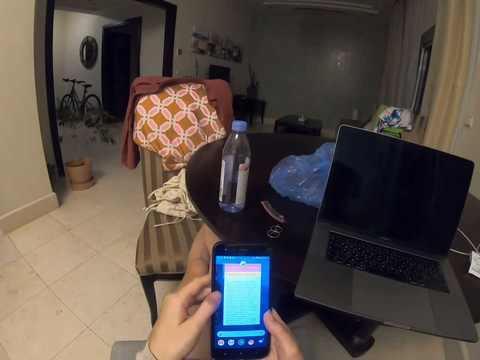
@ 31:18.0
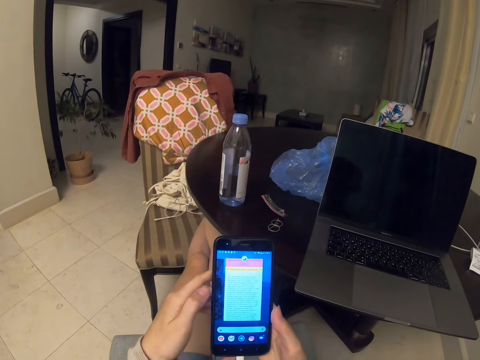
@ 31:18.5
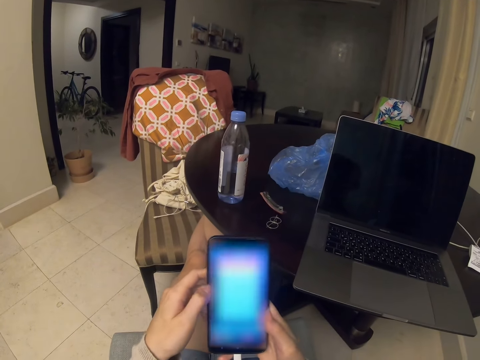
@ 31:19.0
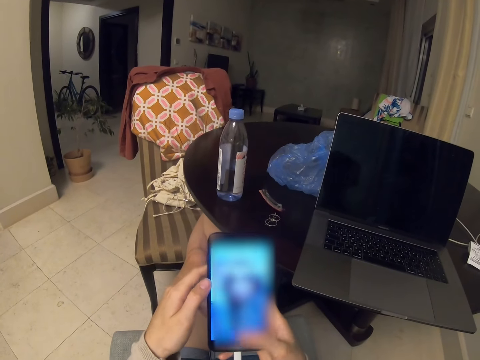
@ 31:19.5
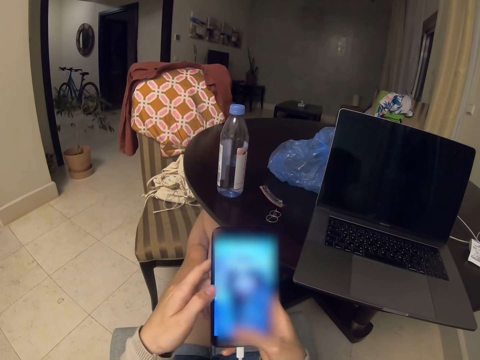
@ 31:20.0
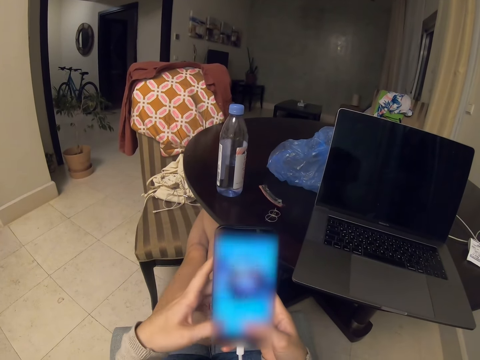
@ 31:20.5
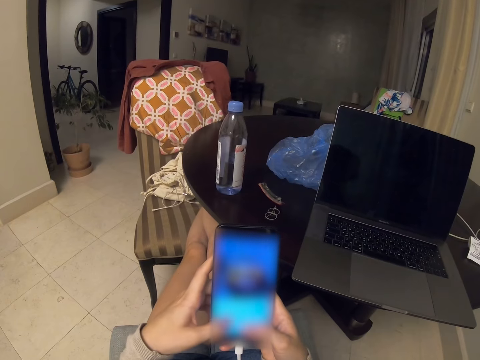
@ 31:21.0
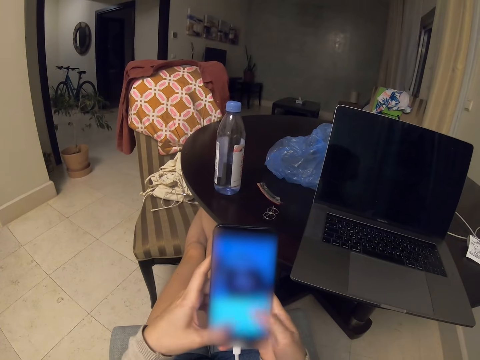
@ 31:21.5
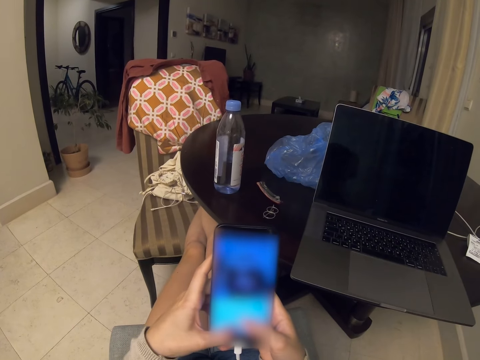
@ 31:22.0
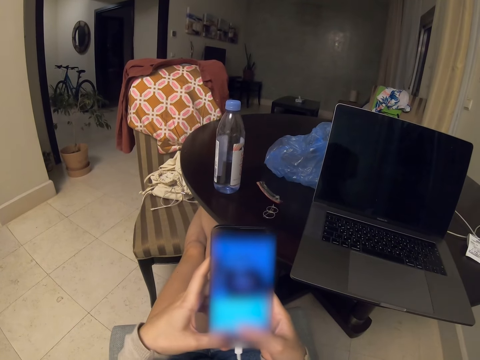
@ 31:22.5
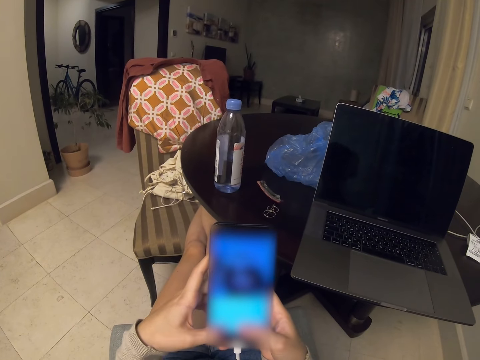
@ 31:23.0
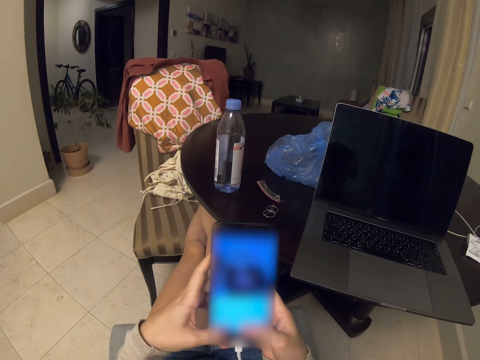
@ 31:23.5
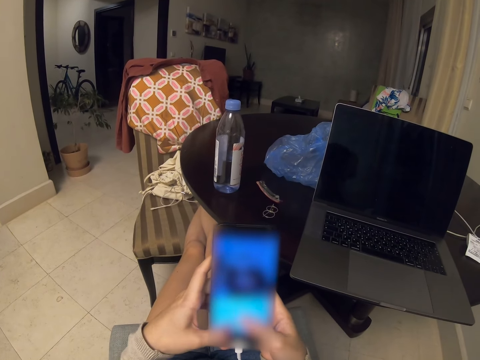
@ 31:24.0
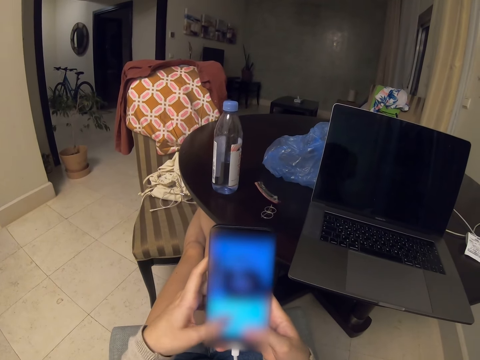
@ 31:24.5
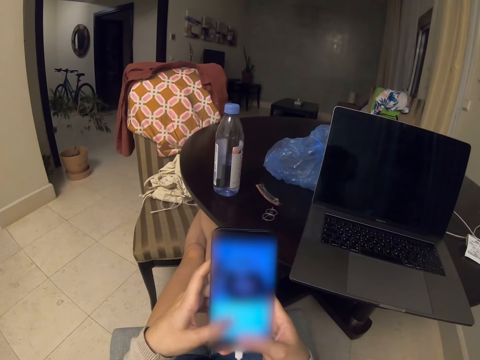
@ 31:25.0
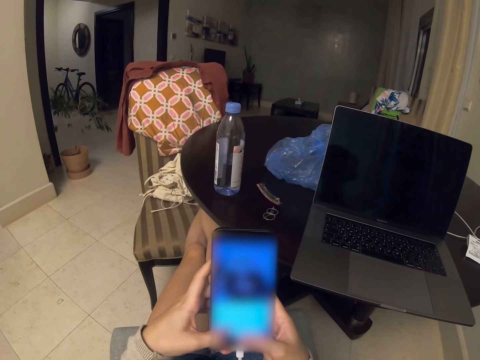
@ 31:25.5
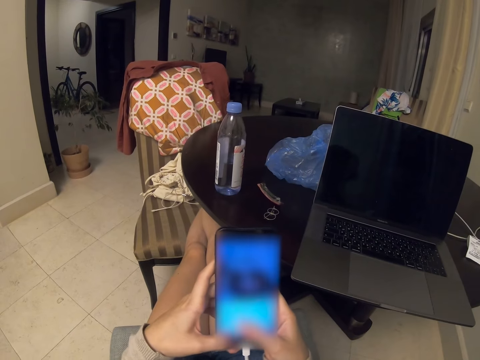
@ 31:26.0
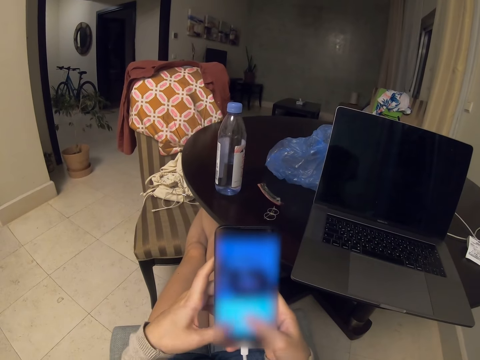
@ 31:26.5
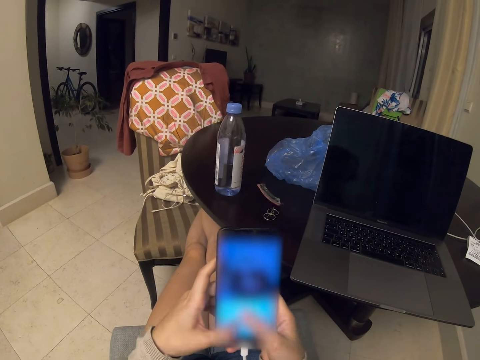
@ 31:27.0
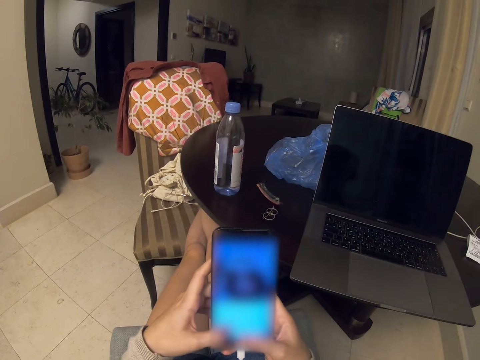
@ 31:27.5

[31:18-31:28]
The camera wearer taps the screen. They type.

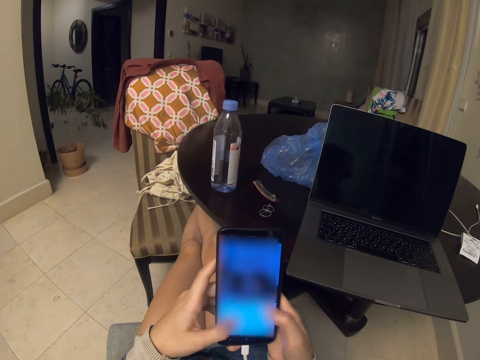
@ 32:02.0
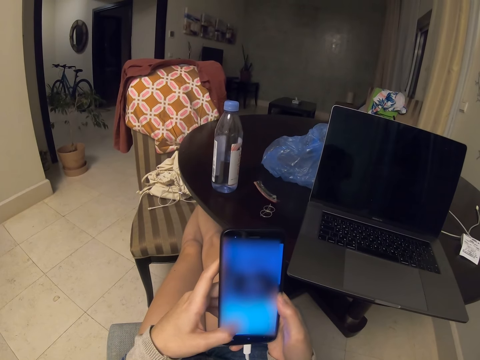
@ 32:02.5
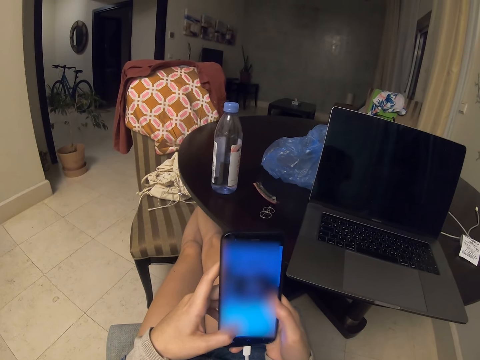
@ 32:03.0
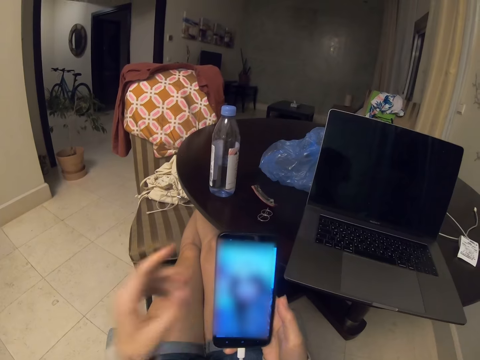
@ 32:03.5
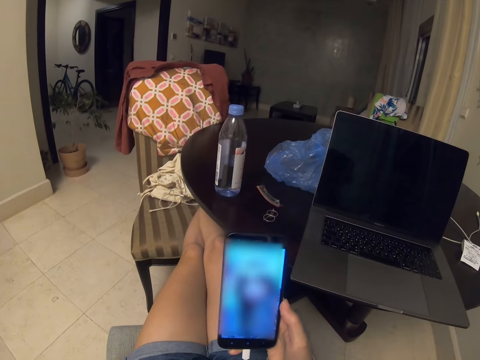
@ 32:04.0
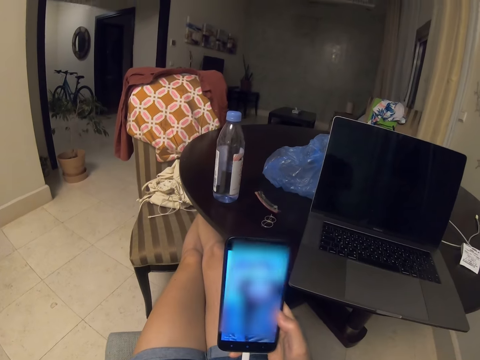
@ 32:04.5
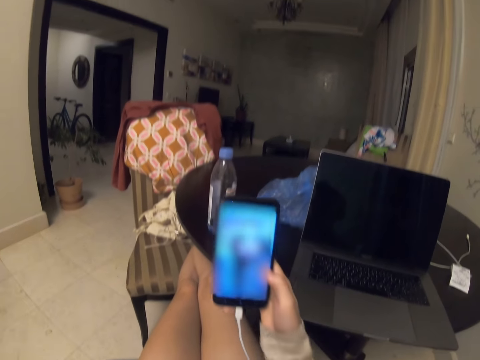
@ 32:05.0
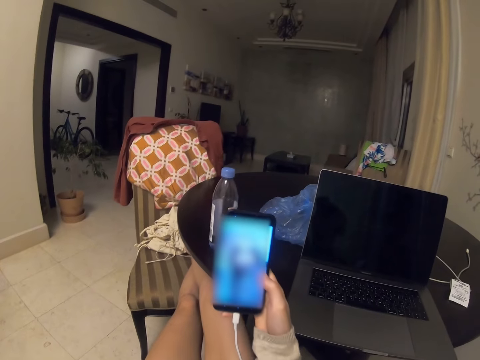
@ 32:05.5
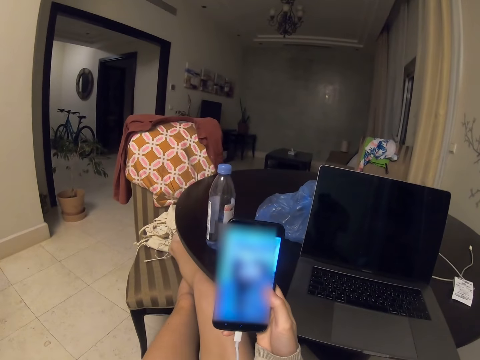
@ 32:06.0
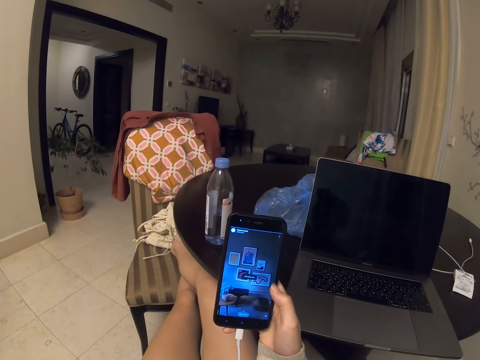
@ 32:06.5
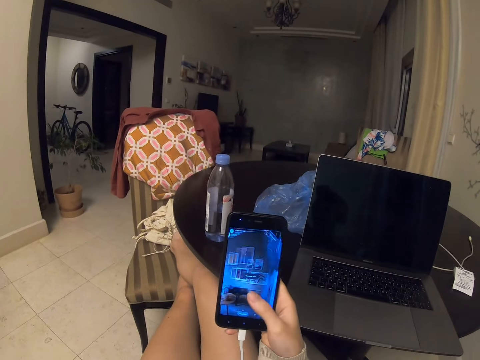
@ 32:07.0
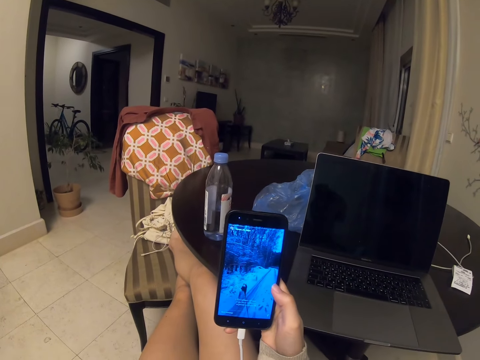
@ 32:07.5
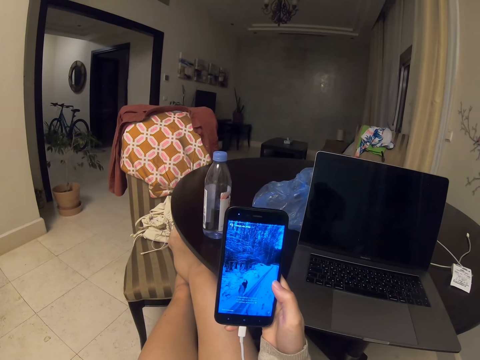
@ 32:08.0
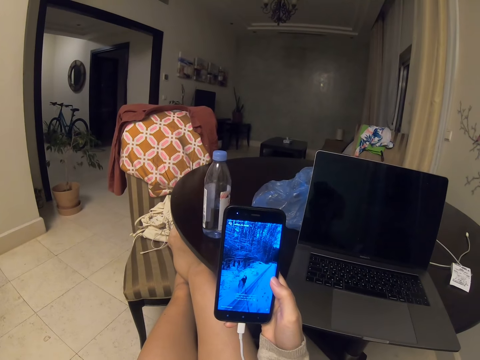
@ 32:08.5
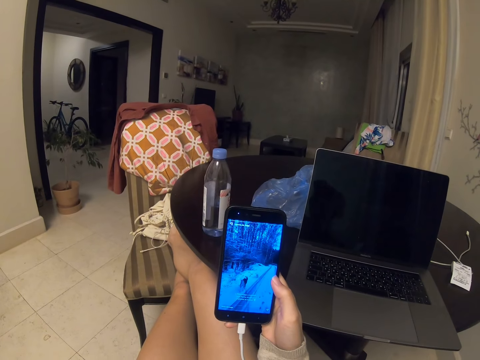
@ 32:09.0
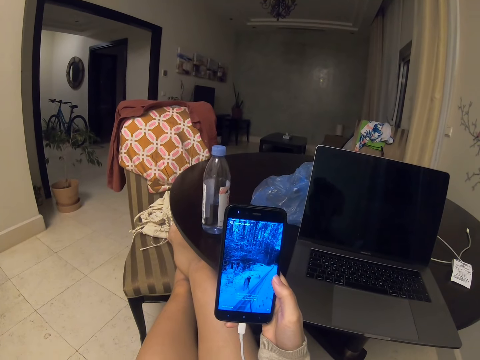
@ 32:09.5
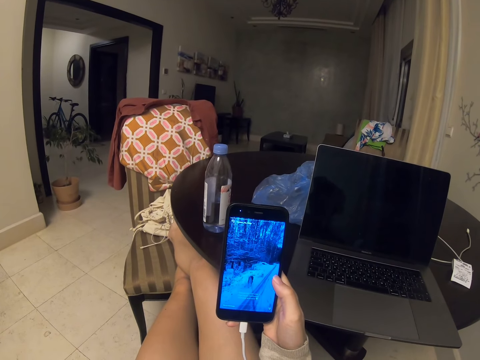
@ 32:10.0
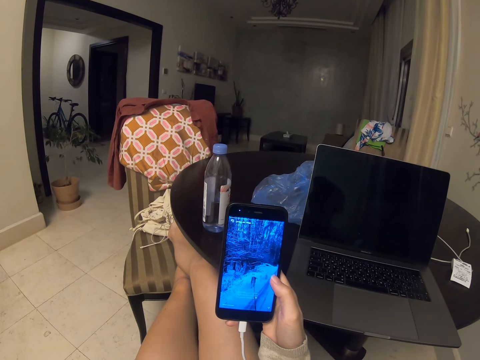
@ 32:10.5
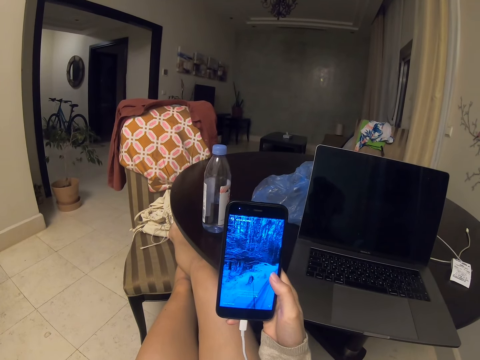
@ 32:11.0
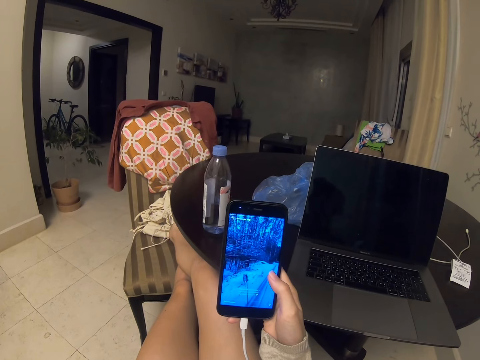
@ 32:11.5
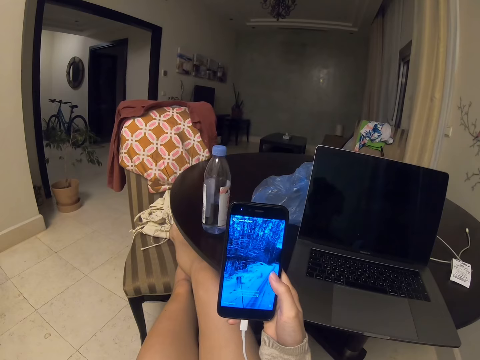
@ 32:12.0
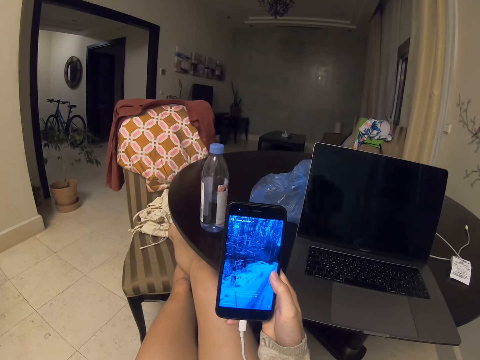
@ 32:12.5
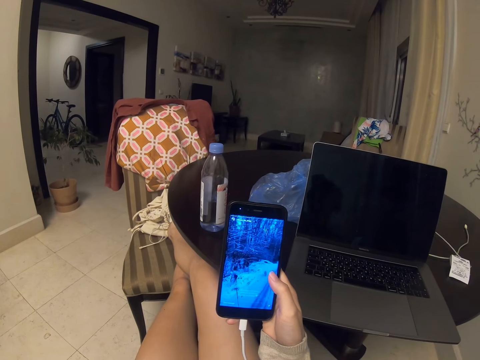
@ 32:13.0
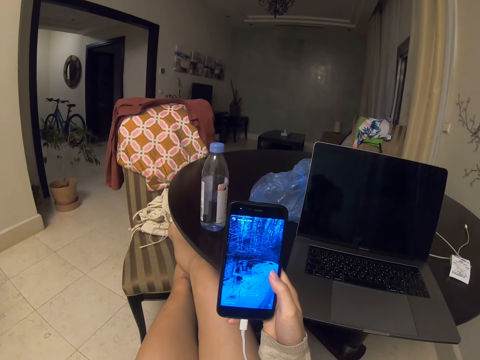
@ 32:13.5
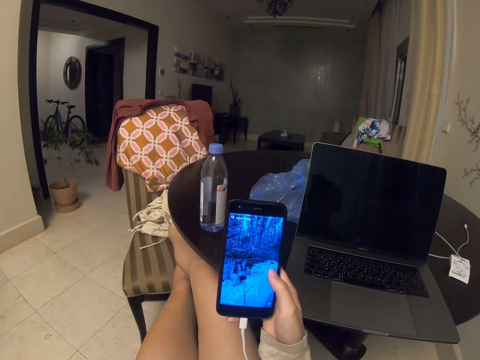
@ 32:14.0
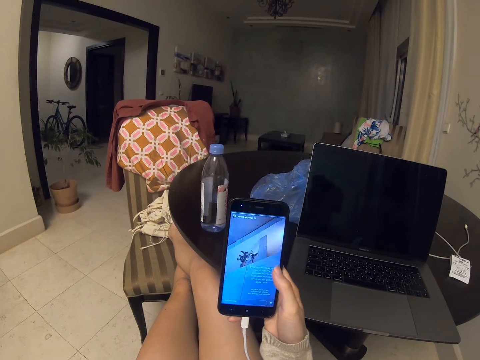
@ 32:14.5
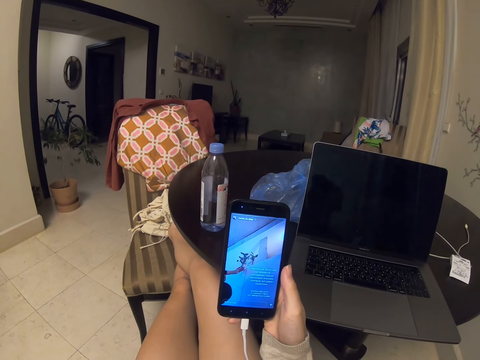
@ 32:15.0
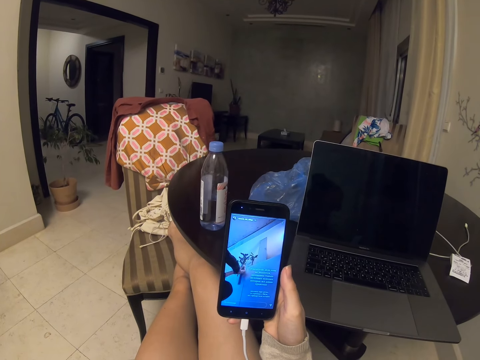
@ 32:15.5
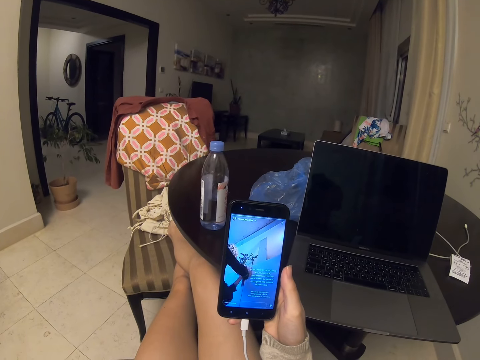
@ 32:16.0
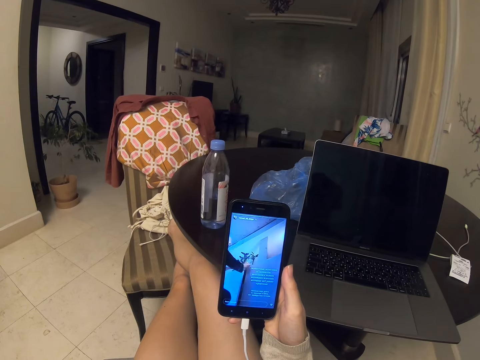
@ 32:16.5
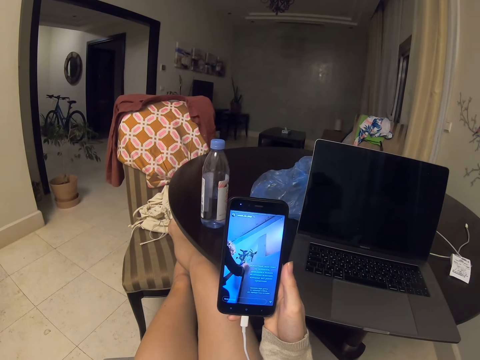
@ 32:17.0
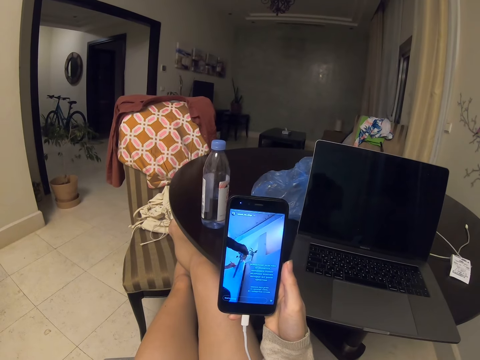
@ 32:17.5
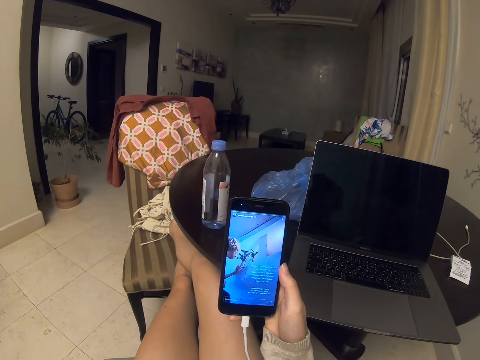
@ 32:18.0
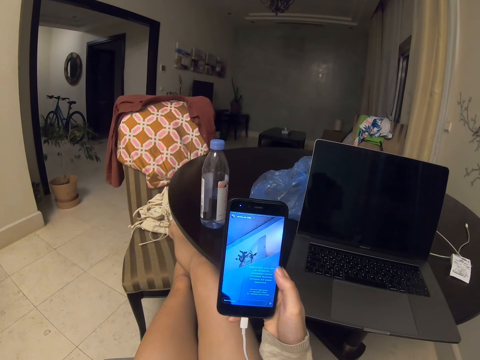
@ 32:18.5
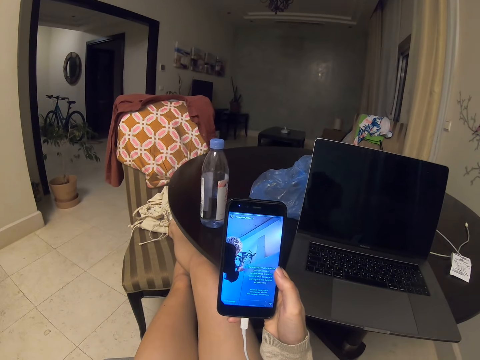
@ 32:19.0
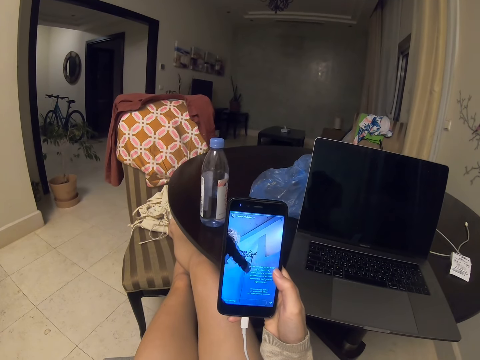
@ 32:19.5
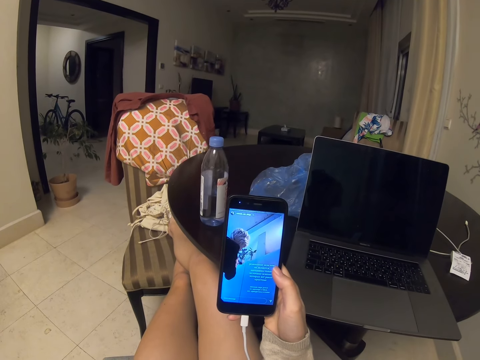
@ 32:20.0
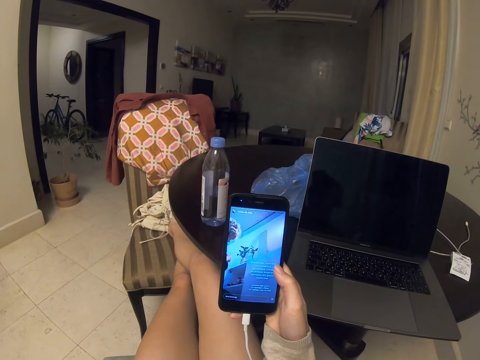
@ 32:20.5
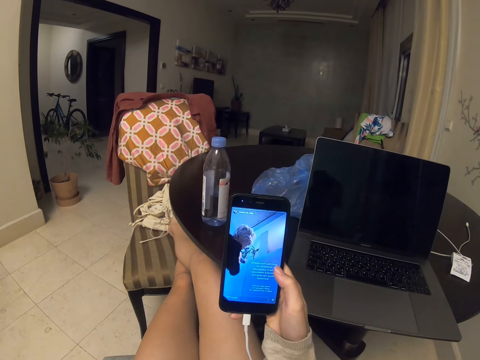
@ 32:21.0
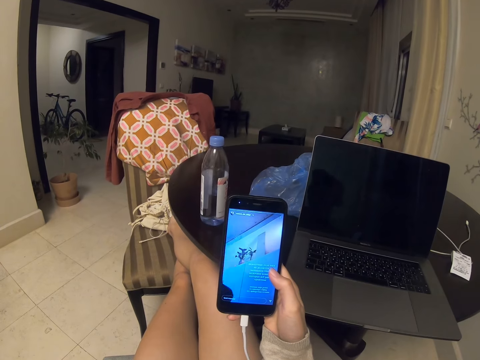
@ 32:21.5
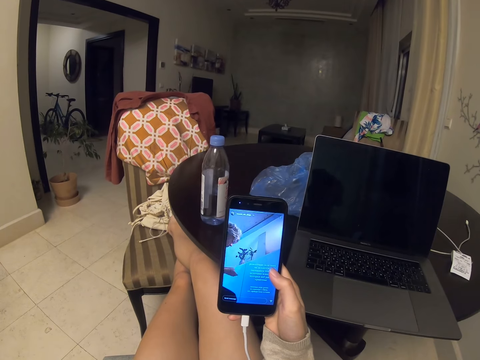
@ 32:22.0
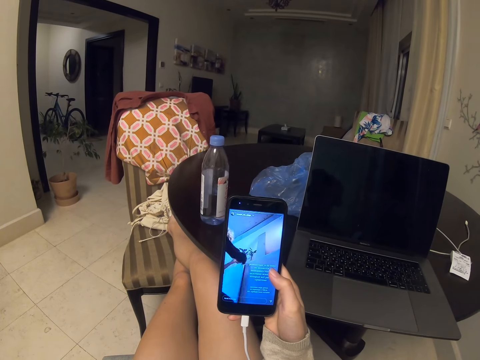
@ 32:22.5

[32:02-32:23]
The camera wearer moves the left hand. They hold the phone with one hand. They move the right hand. They tap the phone with the right hand. They watch videos on the phone. They hold the phone with the right hand.
